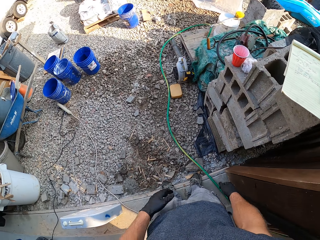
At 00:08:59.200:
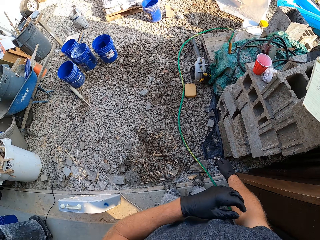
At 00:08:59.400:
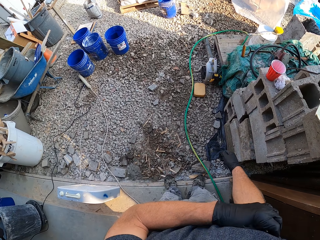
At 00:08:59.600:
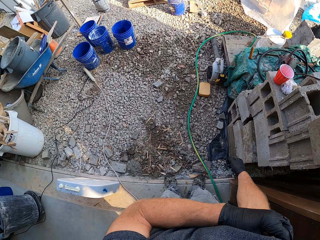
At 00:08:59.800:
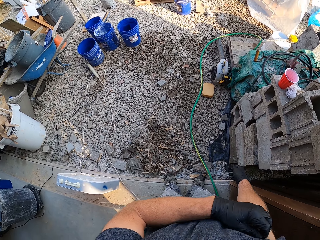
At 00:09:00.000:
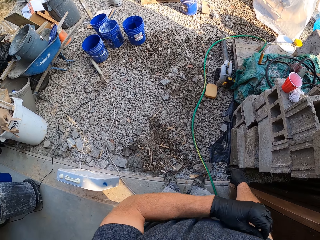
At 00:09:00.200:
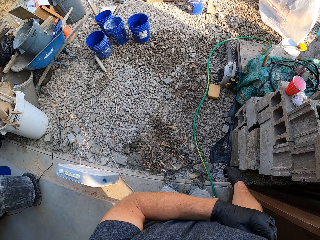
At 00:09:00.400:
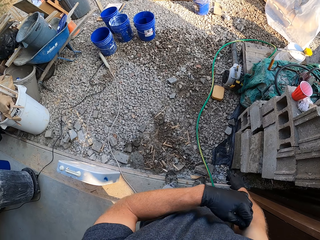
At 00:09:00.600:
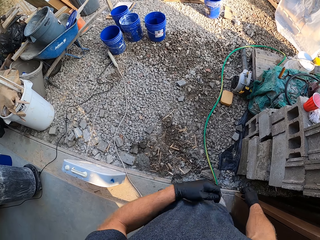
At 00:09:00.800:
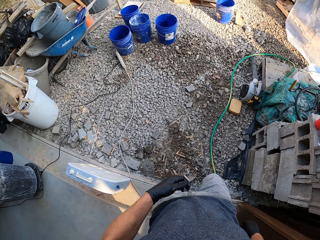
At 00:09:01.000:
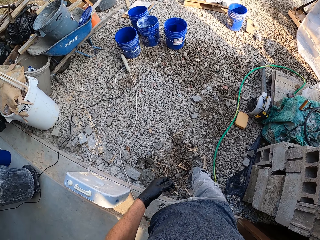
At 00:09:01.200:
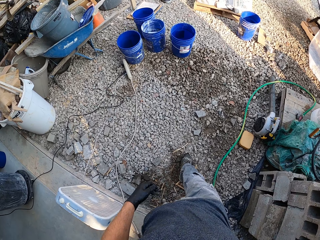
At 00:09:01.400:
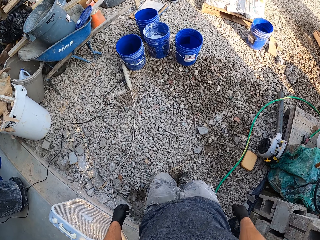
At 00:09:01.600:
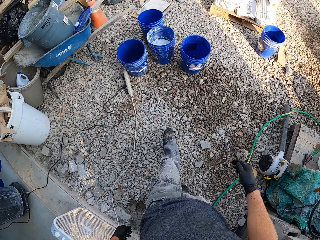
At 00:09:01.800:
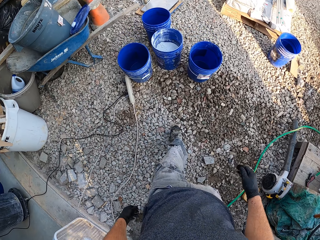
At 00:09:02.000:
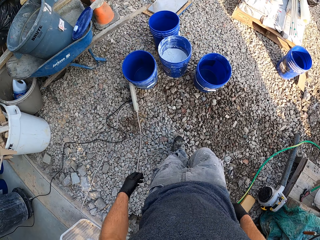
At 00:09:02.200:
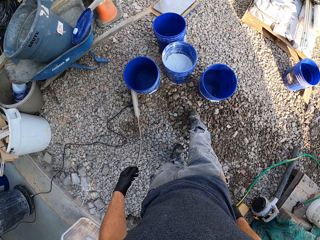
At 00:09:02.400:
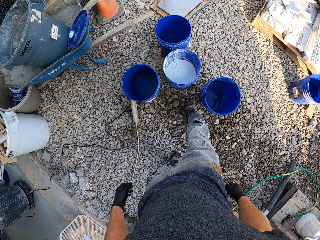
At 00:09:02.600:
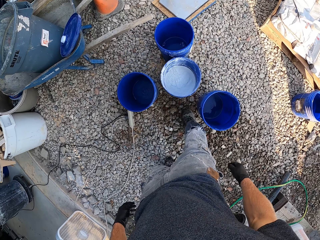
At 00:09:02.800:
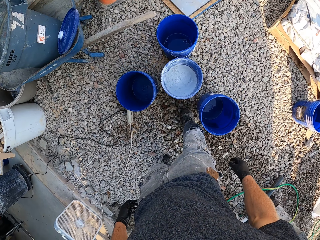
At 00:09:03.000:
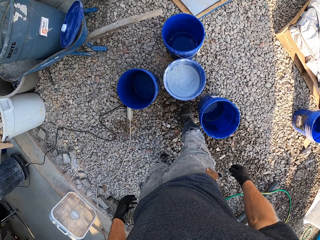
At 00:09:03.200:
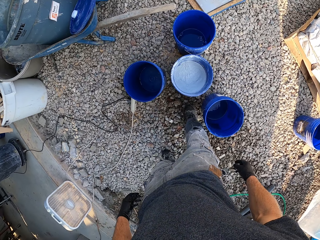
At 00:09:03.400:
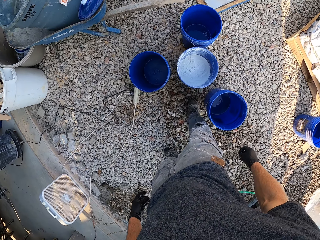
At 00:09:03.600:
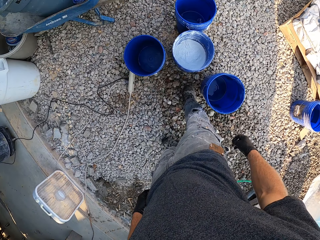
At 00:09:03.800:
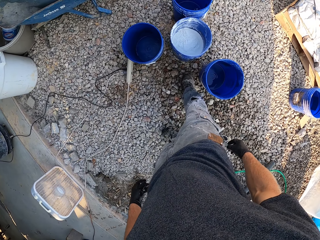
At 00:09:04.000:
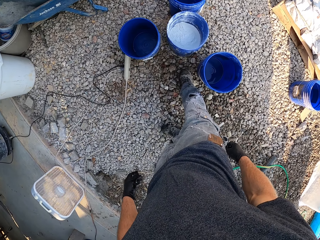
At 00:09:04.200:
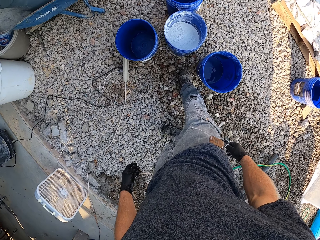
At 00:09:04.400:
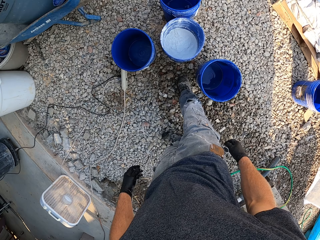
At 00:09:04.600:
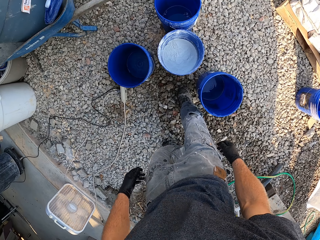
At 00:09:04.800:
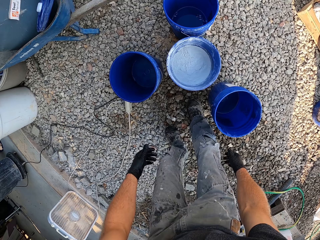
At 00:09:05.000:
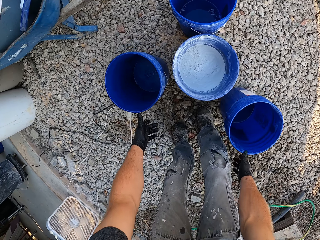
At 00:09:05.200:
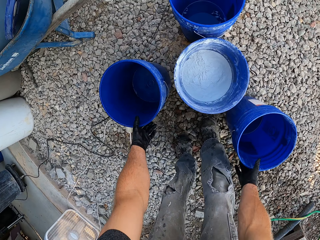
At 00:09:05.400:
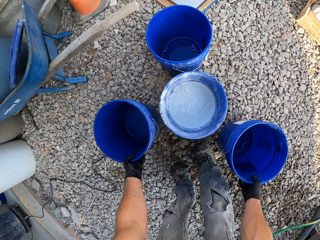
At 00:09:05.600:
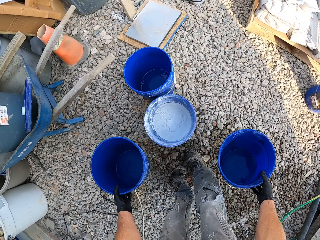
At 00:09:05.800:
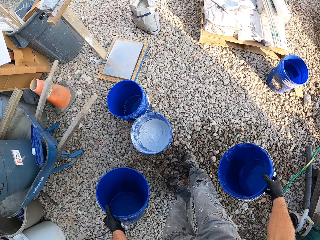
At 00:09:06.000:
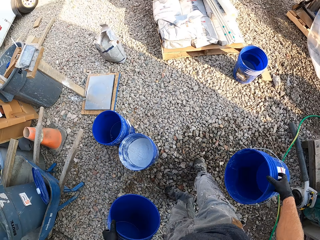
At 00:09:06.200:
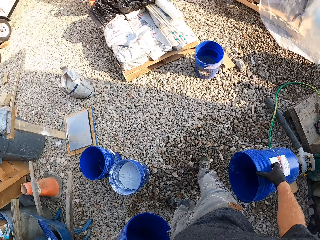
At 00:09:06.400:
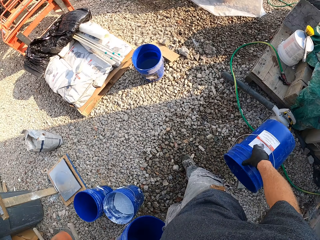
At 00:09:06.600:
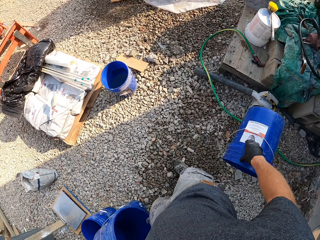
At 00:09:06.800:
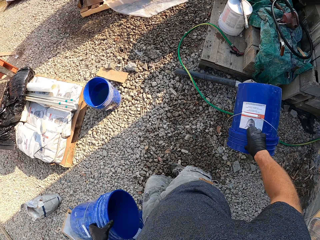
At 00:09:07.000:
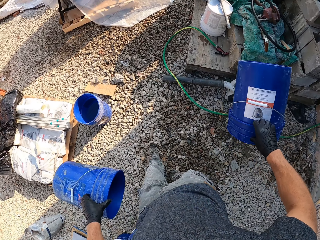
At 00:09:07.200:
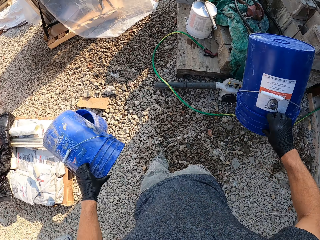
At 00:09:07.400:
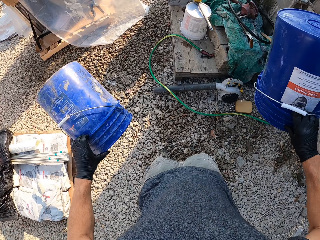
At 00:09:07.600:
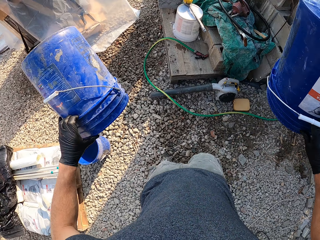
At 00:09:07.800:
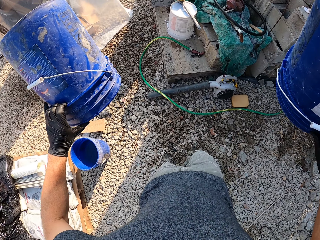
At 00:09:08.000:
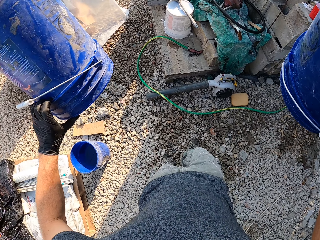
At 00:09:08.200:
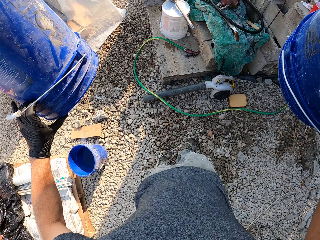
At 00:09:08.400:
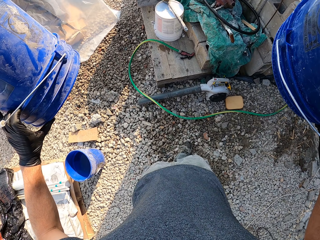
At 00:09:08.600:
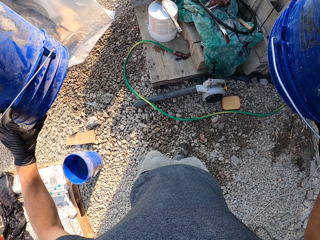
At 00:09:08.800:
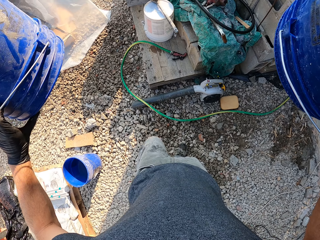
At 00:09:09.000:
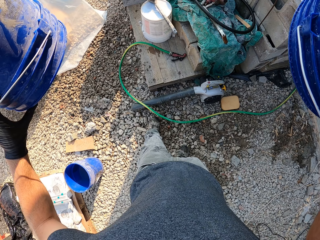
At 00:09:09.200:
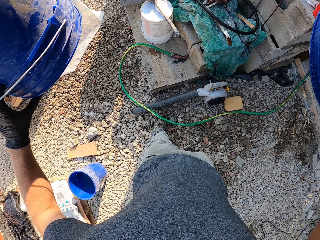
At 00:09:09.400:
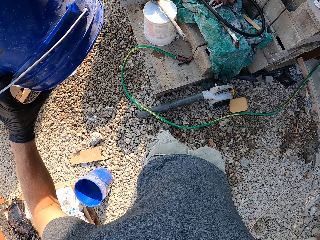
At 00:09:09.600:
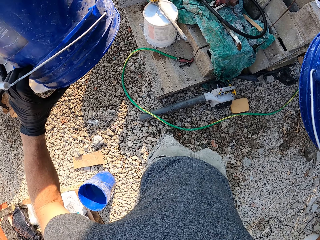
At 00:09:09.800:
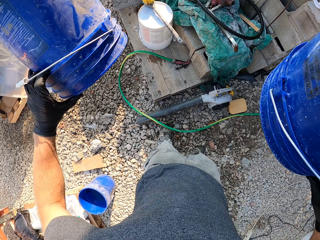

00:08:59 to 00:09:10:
The camera wearer scratches his right hand. He stands at the door. He walks to the set of buckets on the ground. He looks into the buckets. He picks up two buckets from the ground. He turns over the bucket.

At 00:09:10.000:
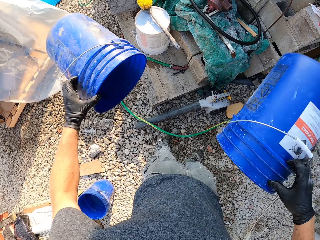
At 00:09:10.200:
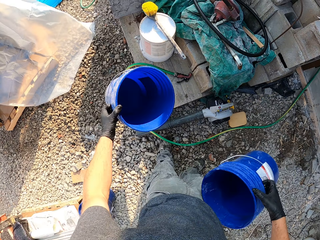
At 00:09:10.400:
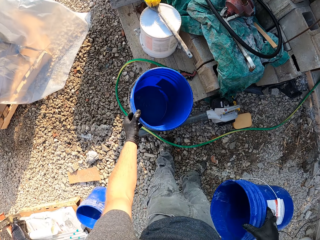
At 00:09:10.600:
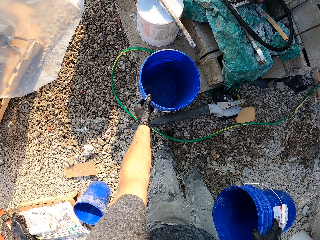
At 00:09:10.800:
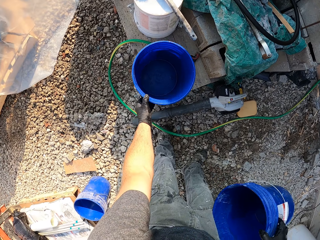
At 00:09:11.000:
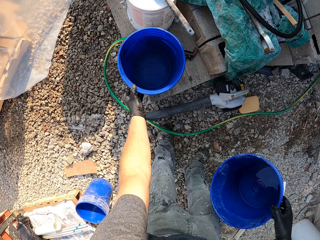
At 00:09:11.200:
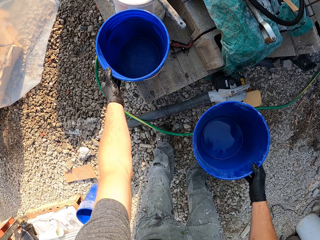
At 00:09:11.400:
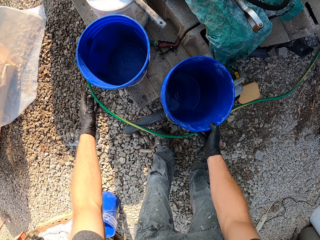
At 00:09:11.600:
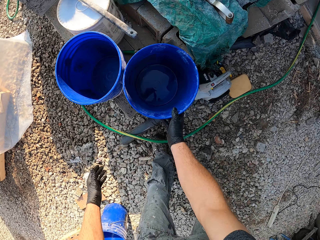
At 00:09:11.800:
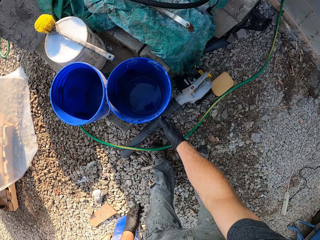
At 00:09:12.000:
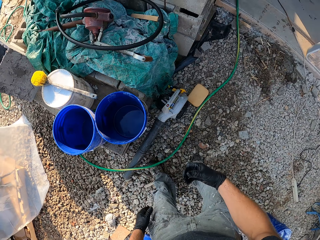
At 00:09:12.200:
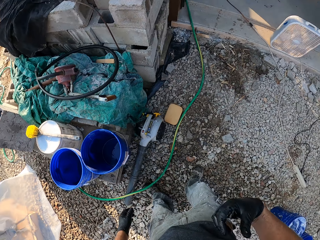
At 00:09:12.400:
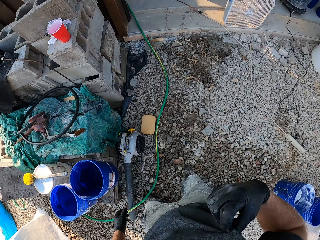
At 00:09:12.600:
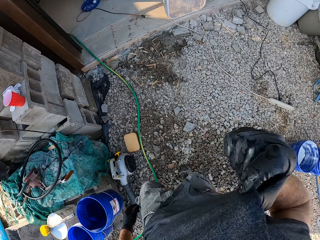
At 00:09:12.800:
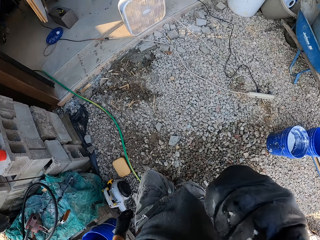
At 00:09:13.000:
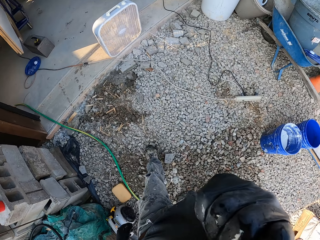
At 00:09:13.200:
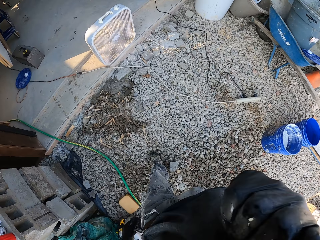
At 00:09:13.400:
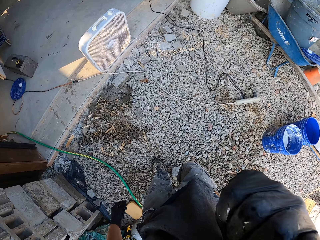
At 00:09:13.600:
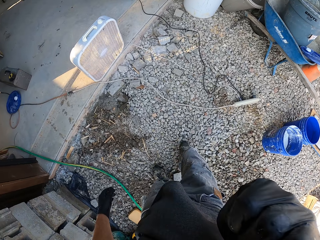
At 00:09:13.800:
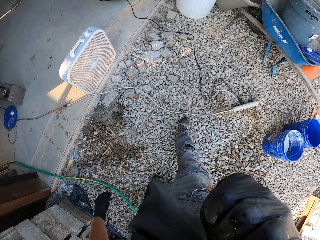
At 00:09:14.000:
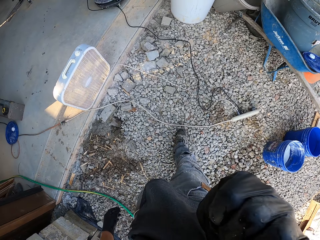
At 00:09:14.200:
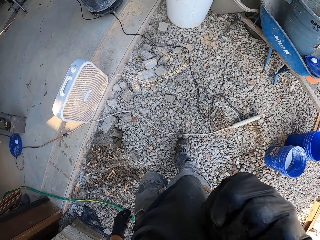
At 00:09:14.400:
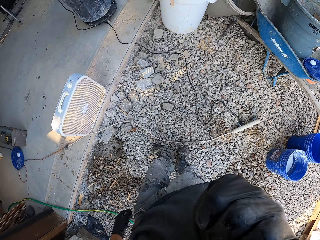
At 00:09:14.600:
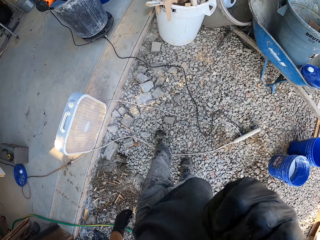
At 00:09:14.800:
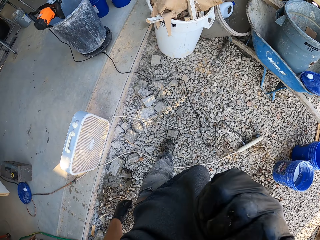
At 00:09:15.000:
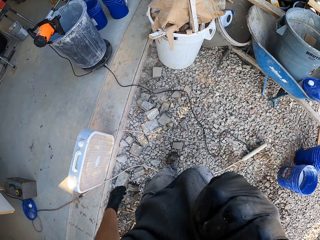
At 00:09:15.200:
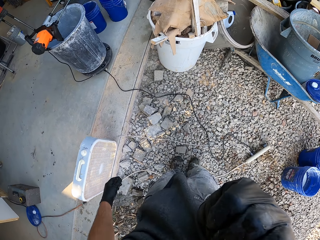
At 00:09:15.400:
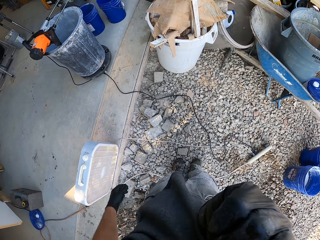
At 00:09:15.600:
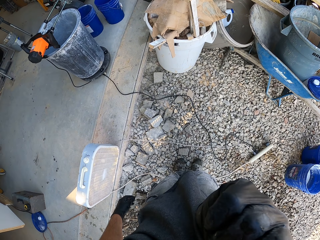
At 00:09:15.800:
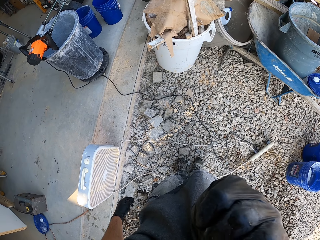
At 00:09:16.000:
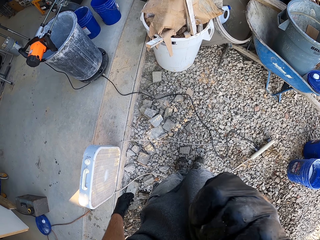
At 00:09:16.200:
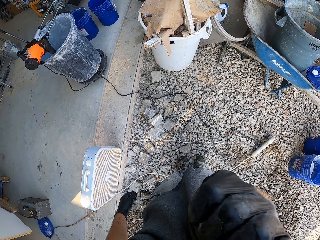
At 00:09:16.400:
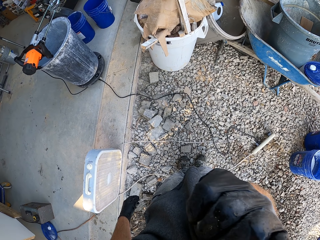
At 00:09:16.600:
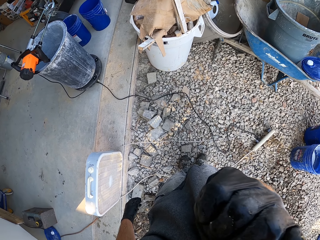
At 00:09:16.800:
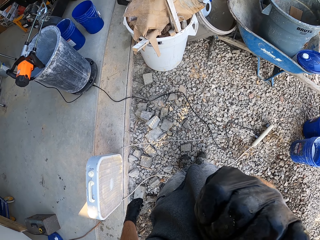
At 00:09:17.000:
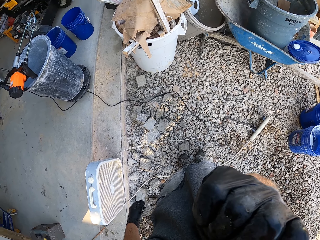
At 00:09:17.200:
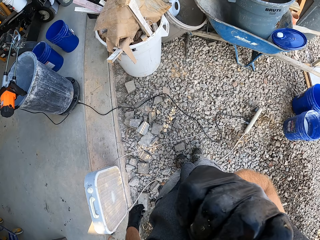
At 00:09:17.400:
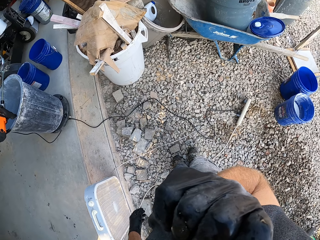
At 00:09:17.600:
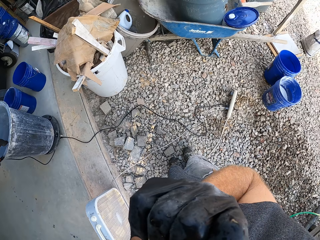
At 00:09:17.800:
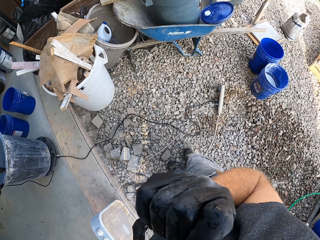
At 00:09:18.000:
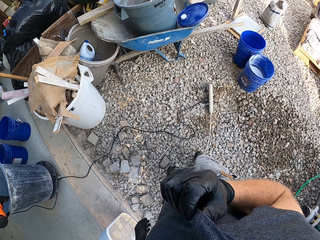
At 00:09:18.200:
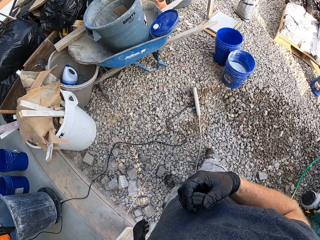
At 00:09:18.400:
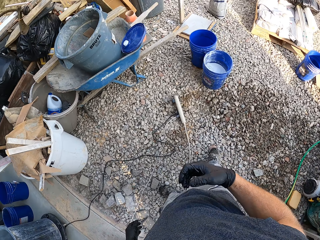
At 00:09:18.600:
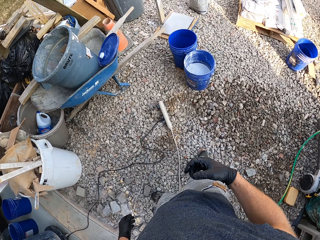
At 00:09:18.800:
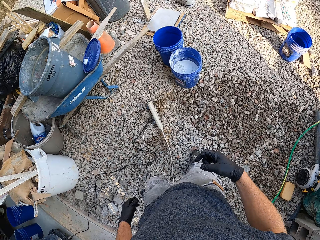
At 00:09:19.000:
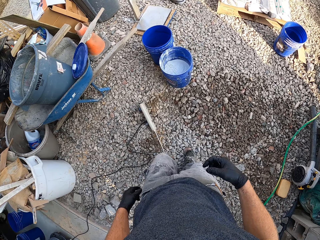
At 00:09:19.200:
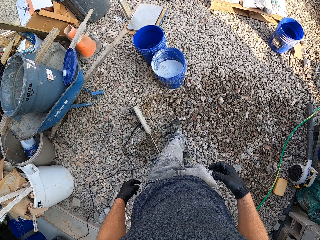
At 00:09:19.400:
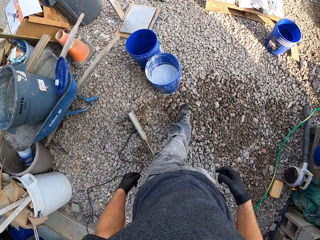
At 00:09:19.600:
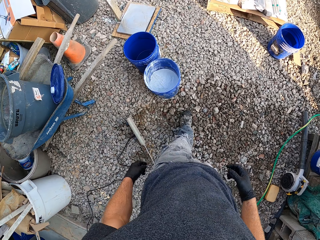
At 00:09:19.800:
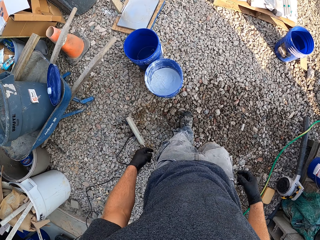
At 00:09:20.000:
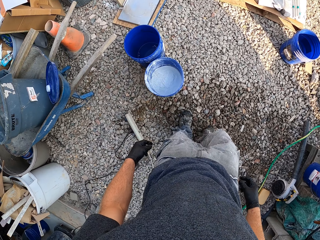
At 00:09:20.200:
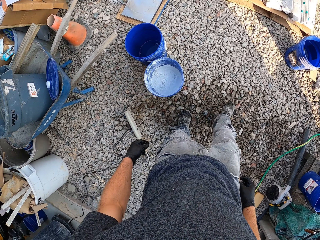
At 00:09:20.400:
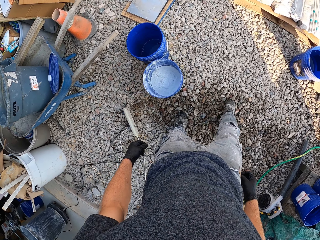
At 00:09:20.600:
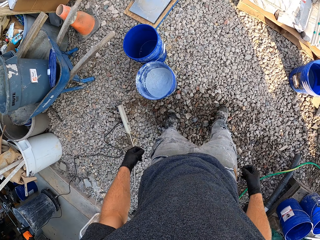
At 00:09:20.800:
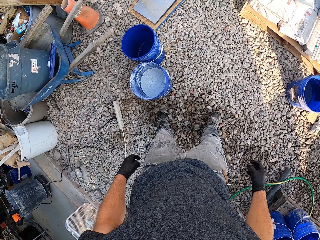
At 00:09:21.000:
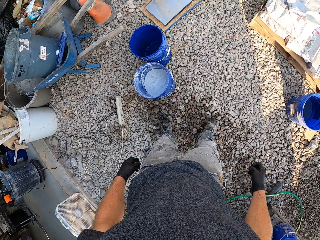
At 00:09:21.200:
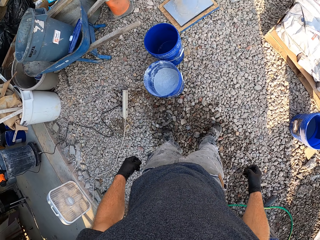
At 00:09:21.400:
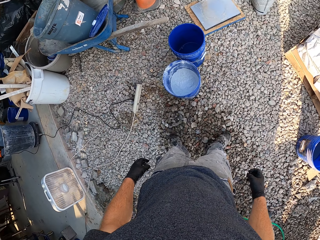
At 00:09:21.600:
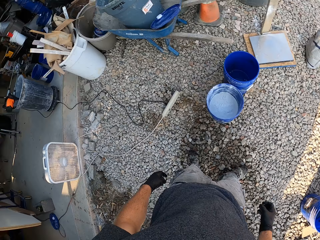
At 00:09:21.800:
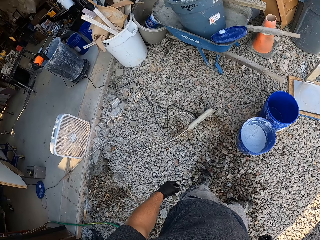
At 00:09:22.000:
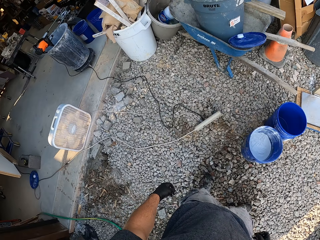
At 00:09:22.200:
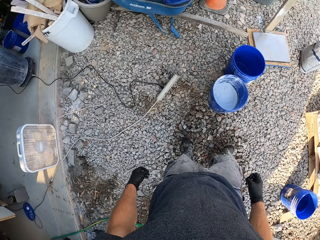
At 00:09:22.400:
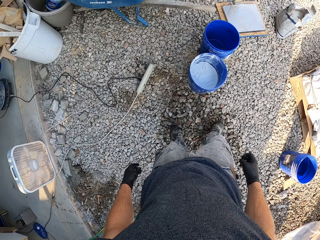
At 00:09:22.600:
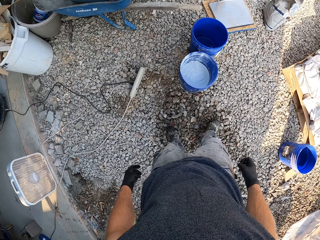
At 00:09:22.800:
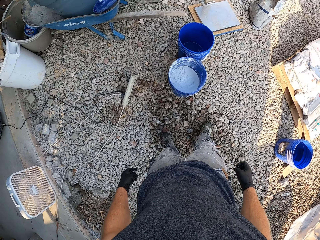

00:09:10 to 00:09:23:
The camera wearer drops the first bucket on the left of the bricks. He drops the second bucket beside the first bucket. He walks to the front of the workshop. He wipes his face with his shirt. He scratches his face. He stops walking. He walks to the set of buckets on the ground. He glances around the work area.
